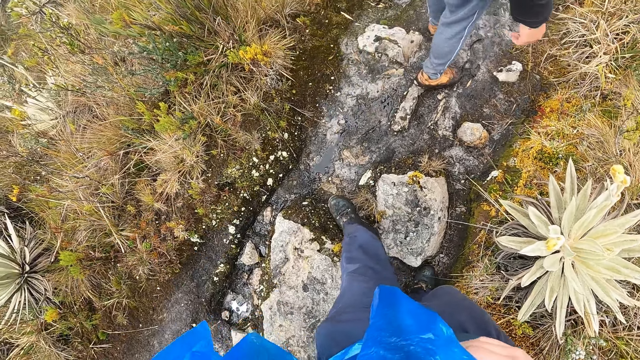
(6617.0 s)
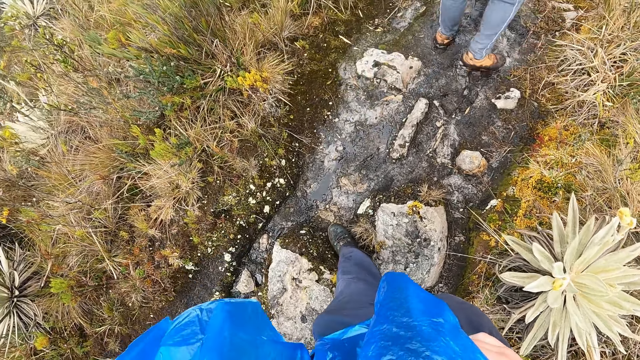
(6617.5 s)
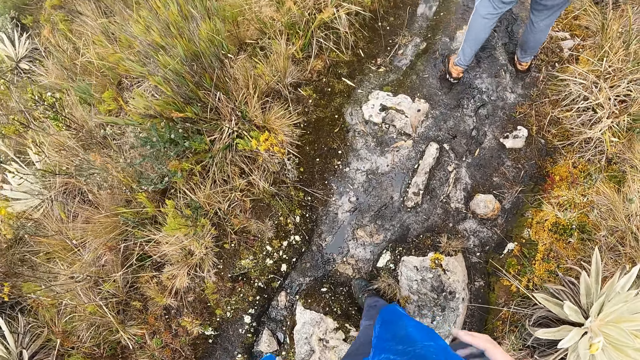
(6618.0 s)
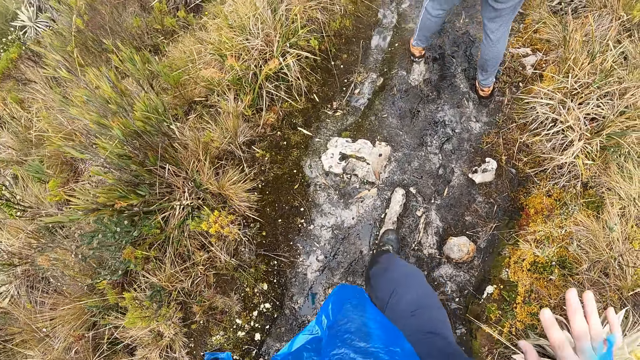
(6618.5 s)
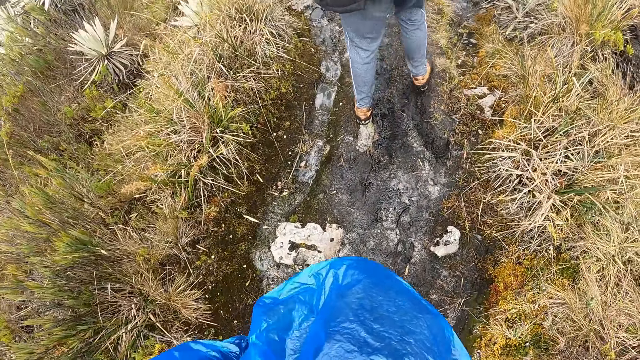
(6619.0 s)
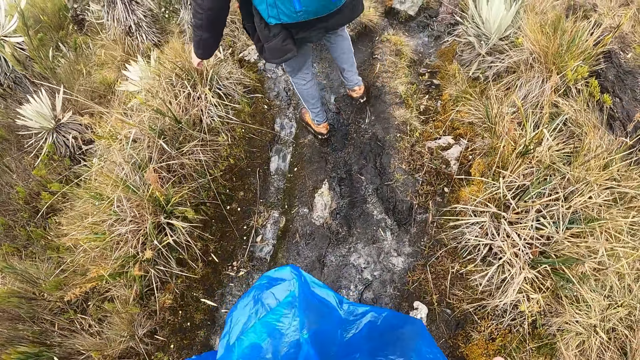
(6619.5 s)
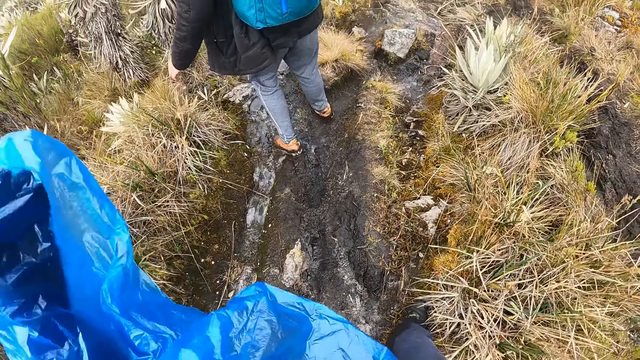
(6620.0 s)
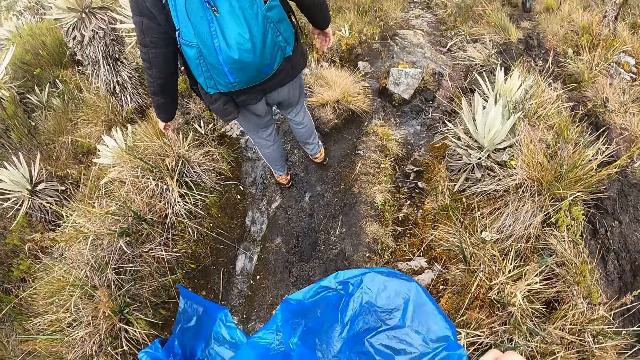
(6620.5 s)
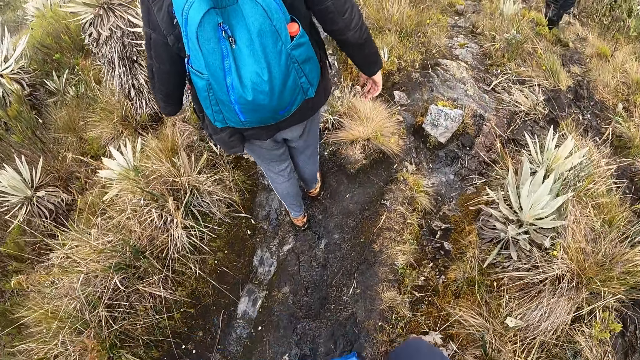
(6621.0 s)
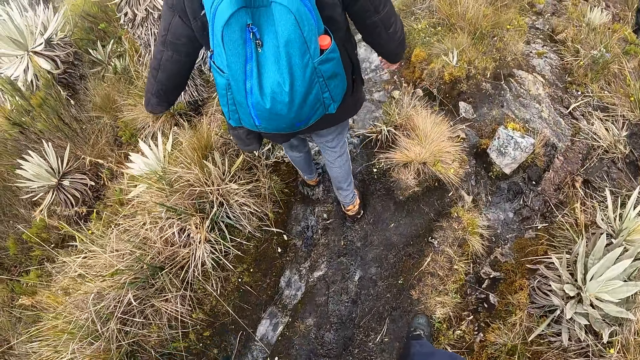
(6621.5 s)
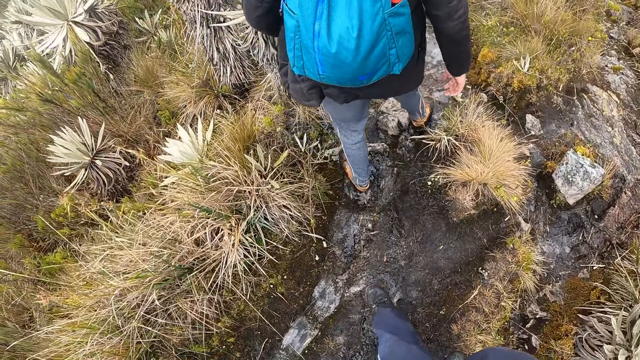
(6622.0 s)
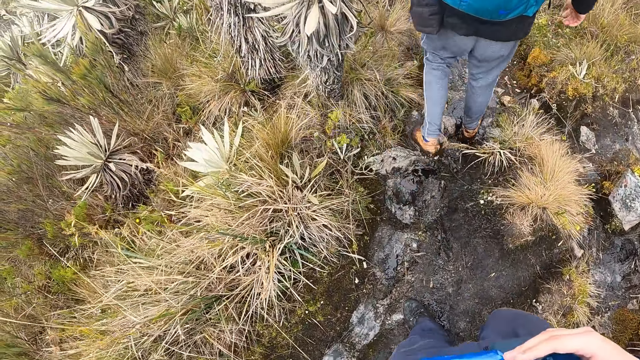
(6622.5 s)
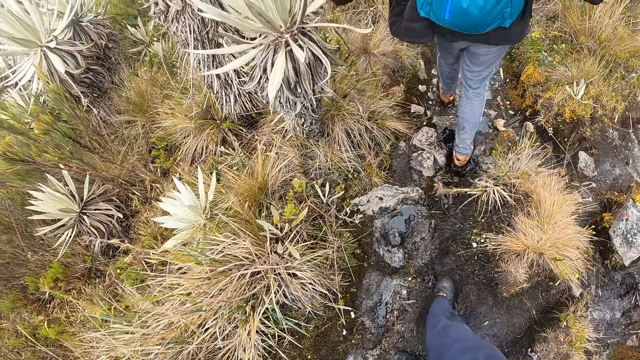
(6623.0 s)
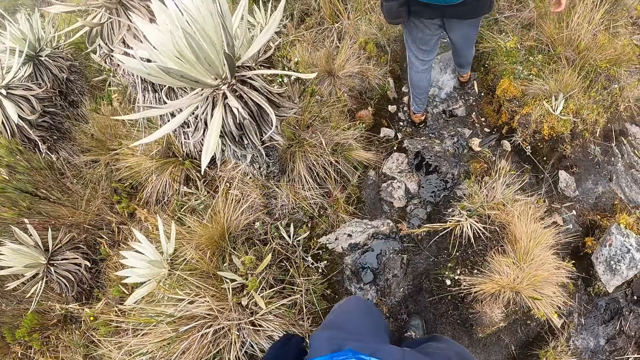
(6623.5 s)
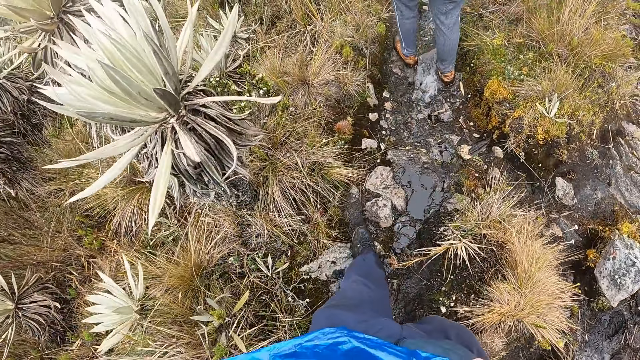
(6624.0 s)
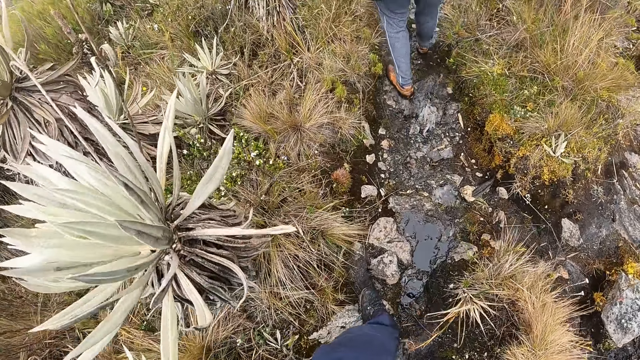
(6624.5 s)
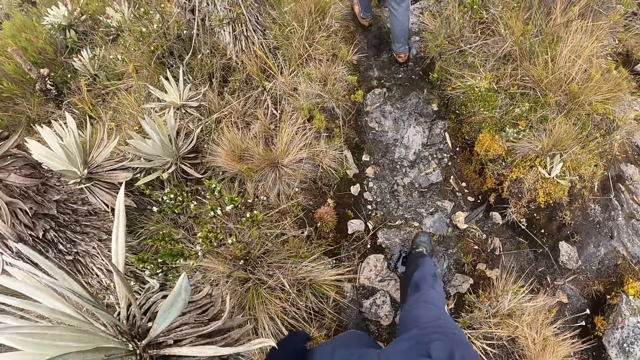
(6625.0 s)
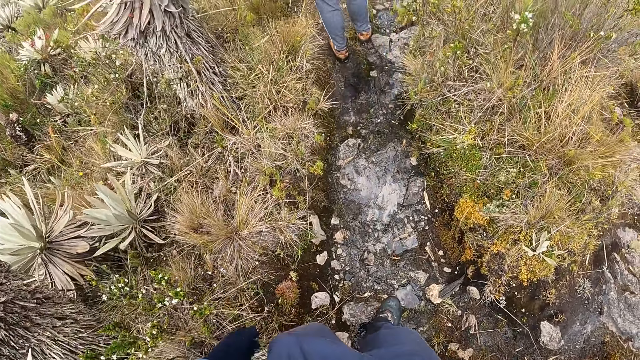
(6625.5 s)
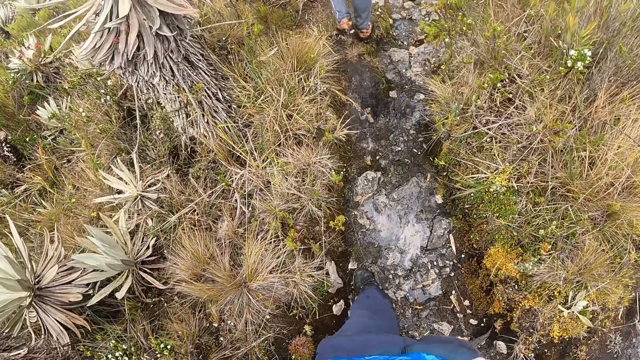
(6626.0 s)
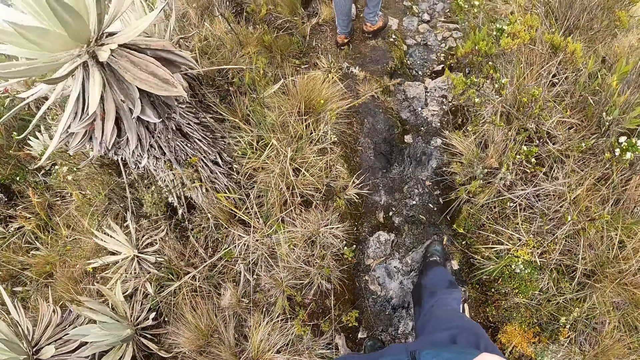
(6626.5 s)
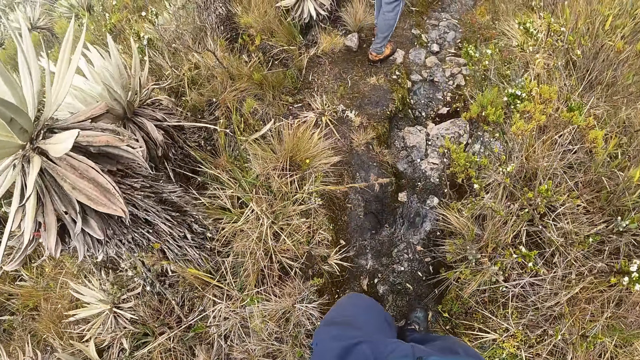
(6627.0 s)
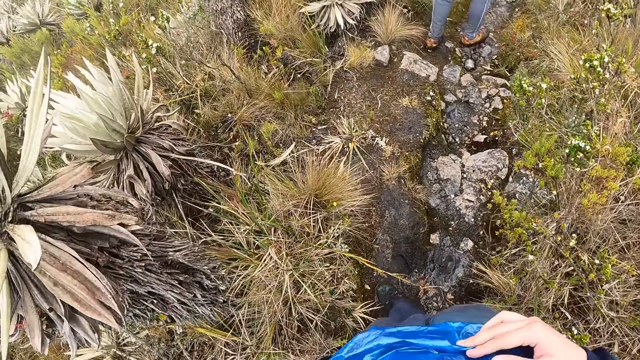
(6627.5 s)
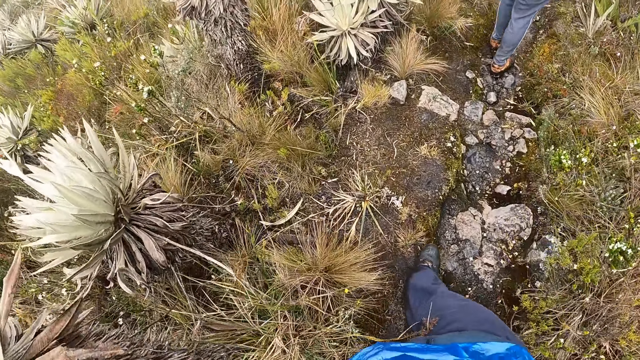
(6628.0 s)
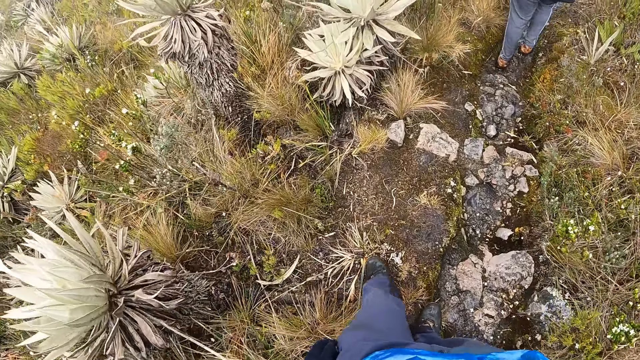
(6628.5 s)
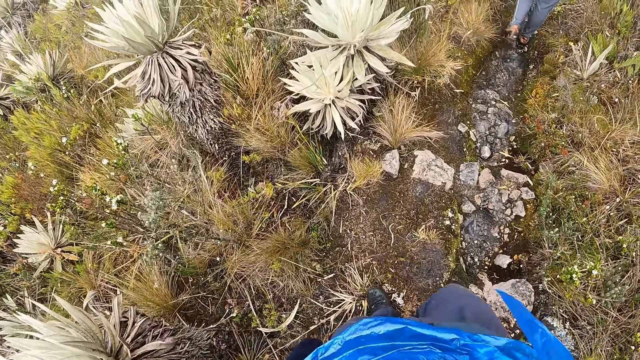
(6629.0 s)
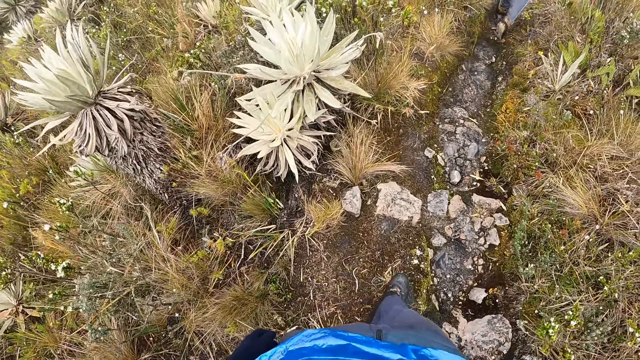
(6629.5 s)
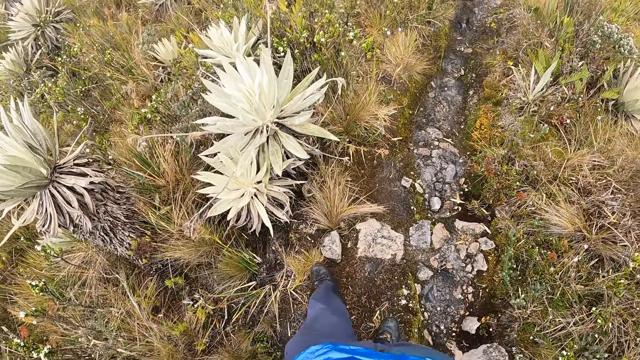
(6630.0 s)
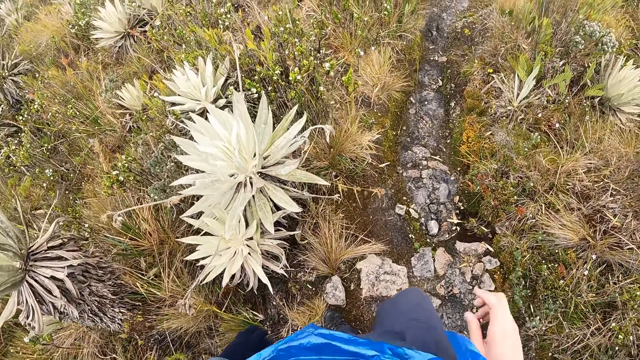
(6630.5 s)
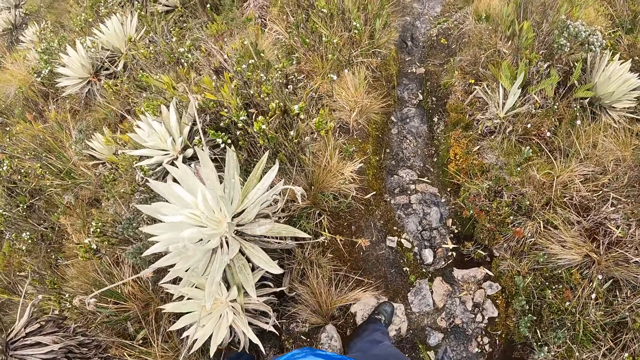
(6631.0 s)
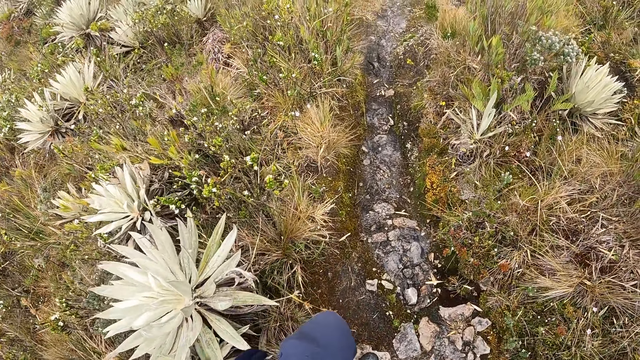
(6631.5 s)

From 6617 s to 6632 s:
The camera wearer hikes on the mountain with the group of people. He adjusts a camera on his head with his left hand.

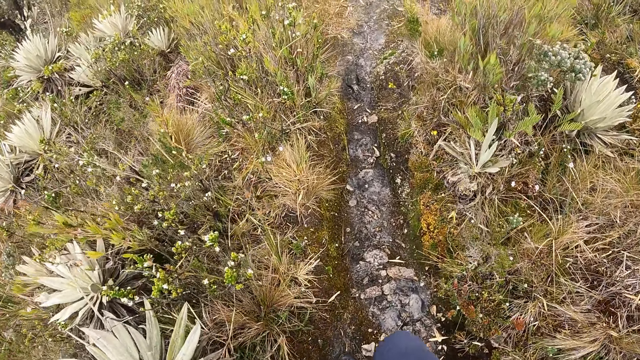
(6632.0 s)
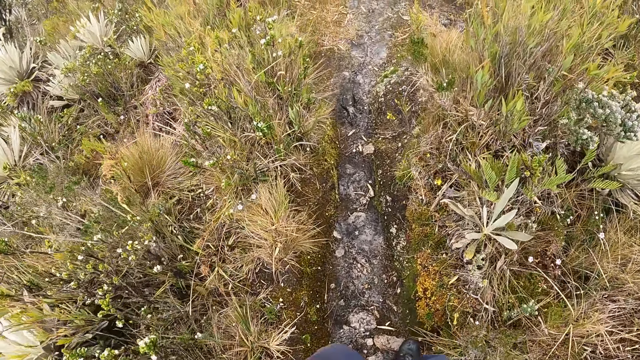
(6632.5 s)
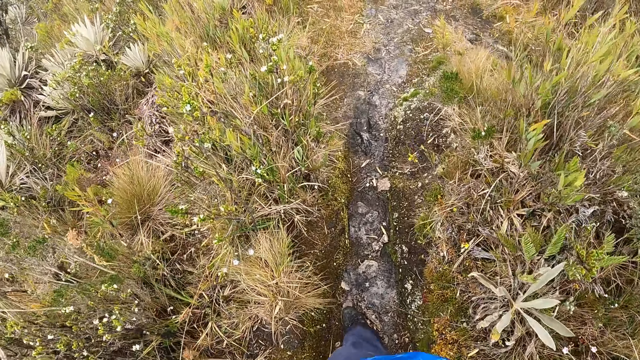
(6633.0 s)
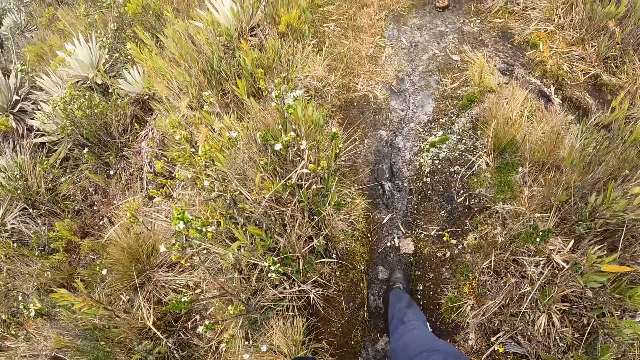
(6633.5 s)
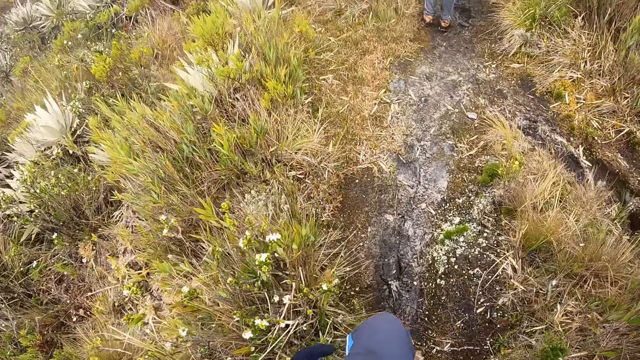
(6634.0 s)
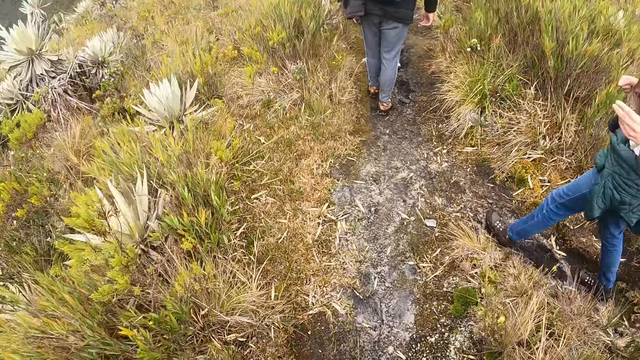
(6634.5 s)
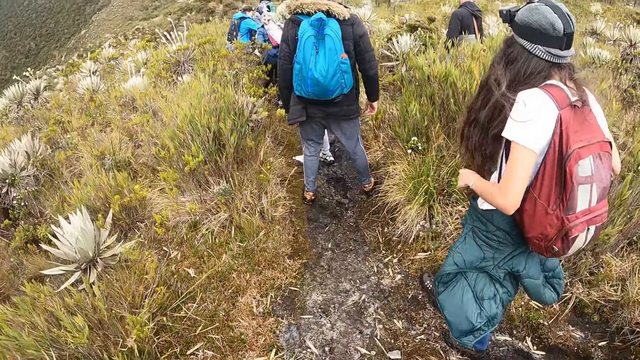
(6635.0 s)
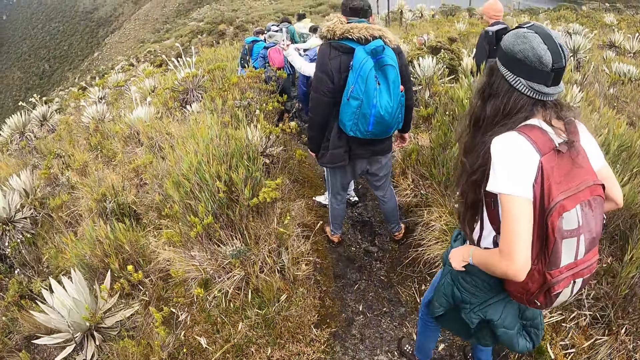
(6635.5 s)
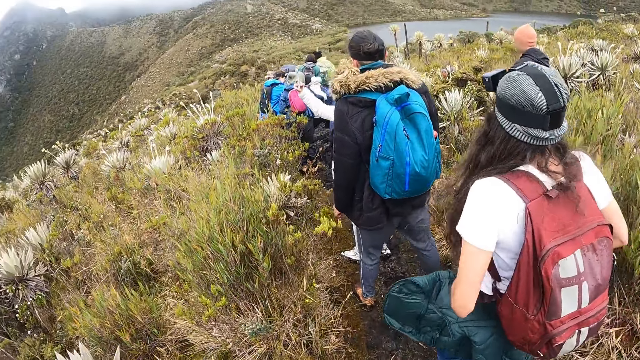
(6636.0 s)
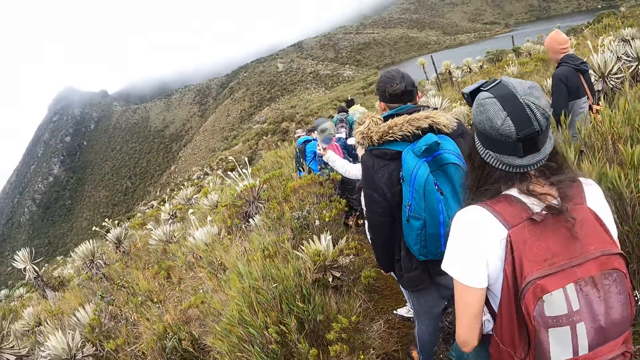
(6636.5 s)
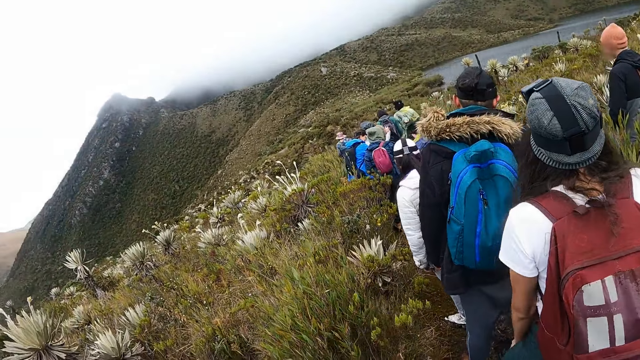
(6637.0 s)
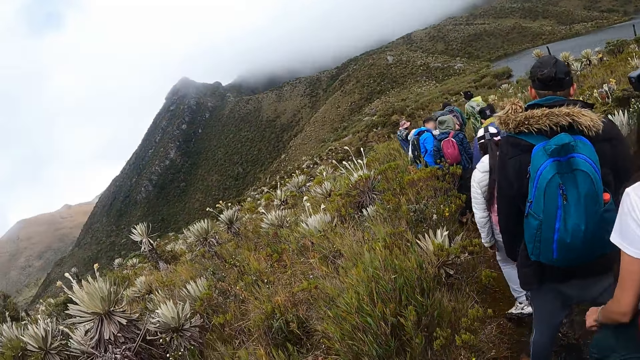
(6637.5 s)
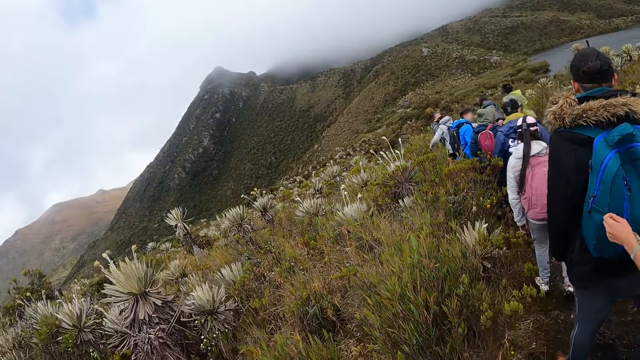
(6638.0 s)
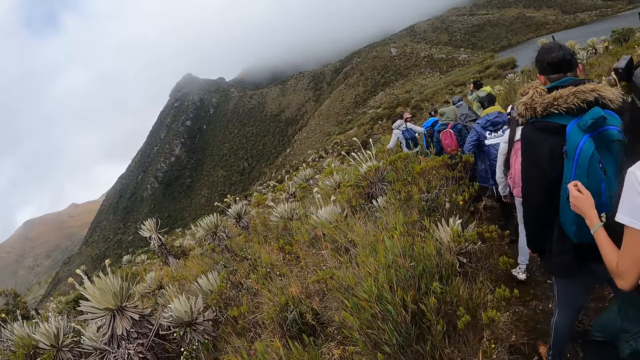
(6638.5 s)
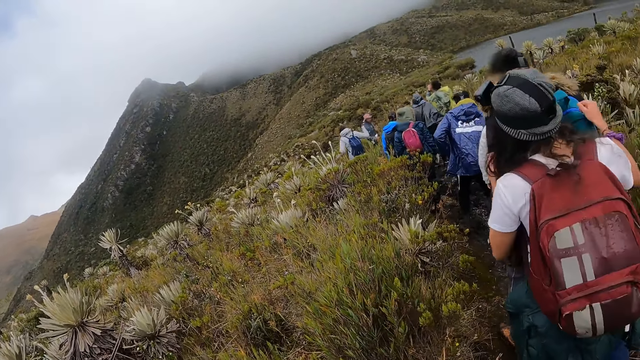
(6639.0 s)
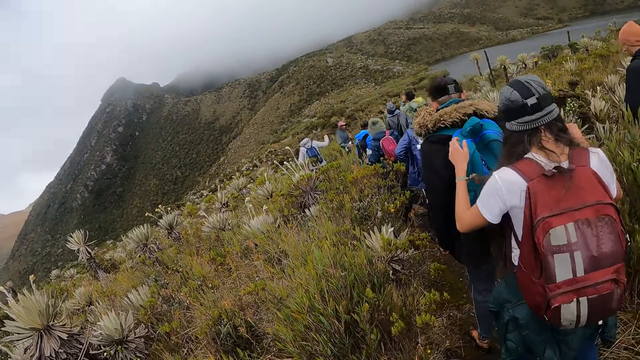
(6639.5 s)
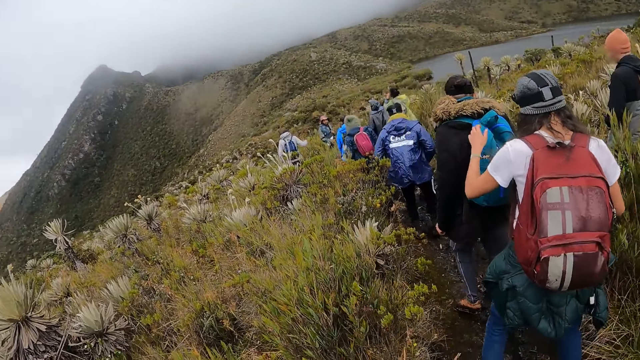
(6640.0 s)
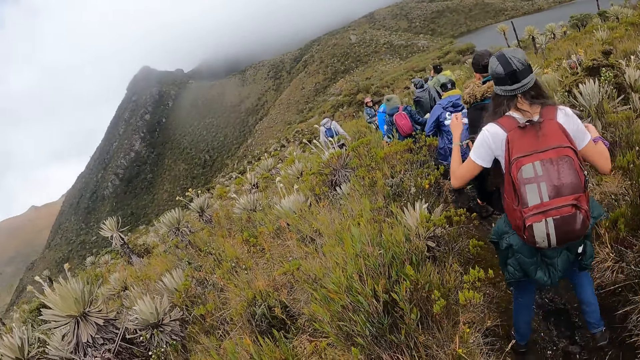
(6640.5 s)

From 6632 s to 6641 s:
The woman walks past the camera wearer. The woman adjusts her sweater on her waist with both hands. She holds the sweater.
